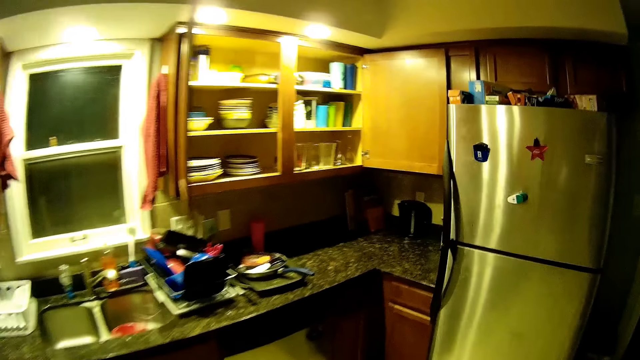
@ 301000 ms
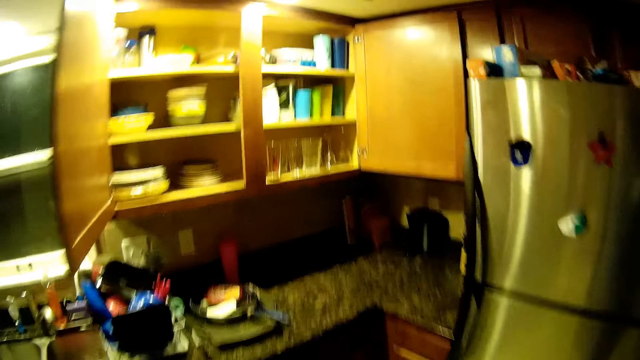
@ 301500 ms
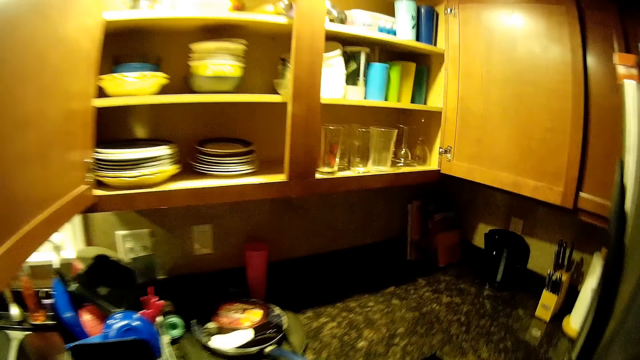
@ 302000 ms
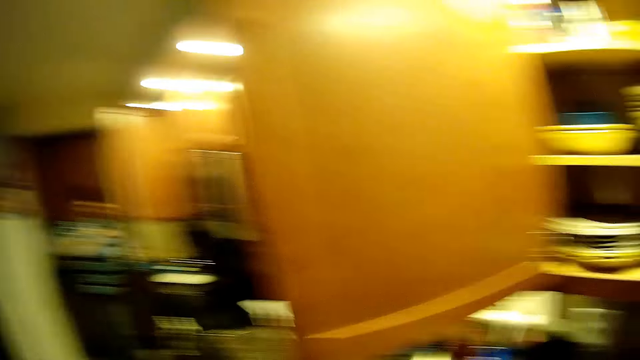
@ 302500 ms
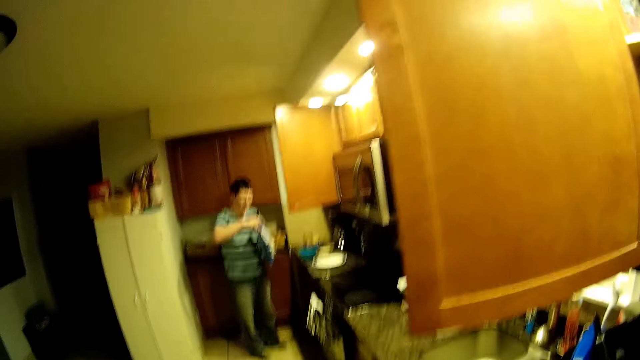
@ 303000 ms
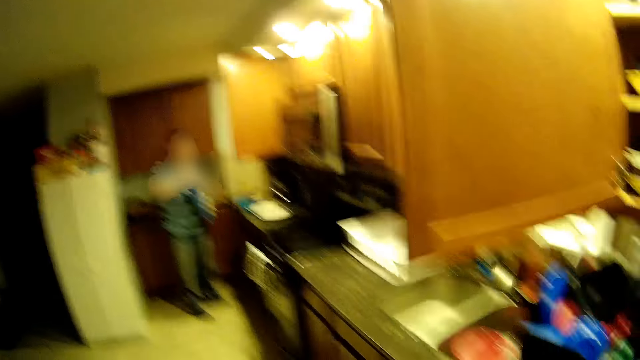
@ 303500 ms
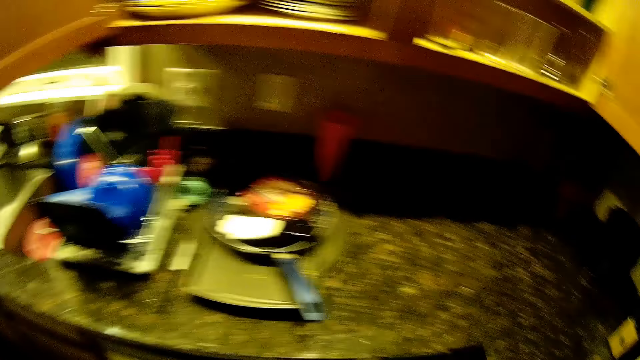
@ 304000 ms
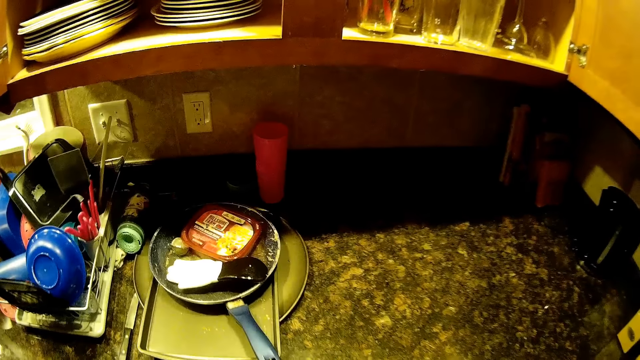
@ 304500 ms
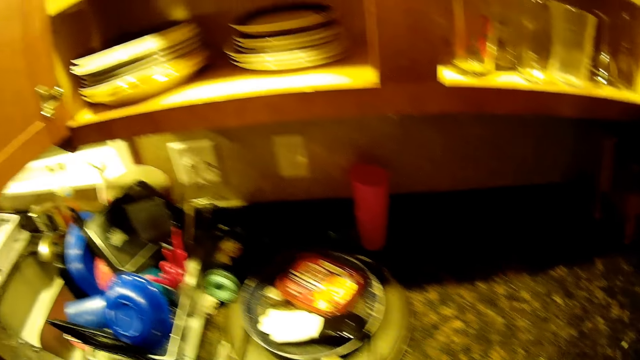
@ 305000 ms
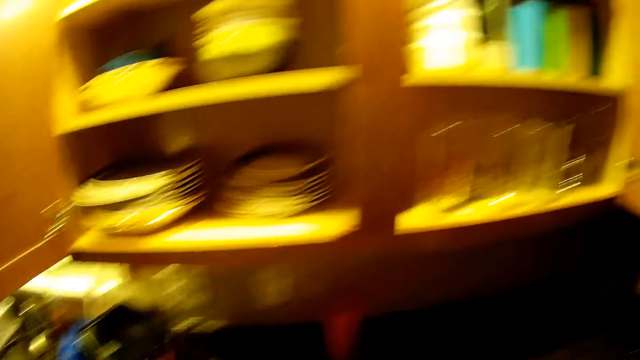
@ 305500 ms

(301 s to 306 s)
The camera wearer stares around the house.

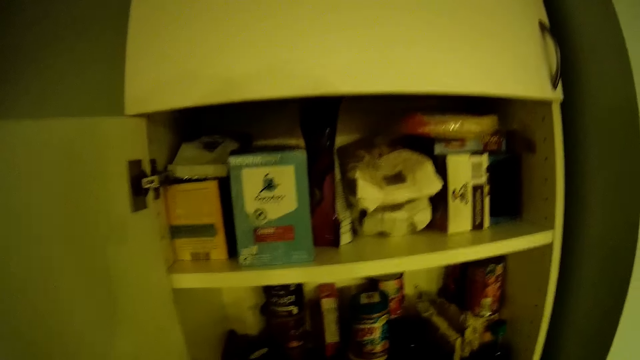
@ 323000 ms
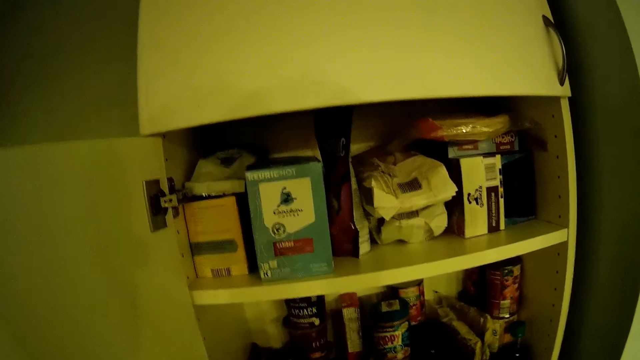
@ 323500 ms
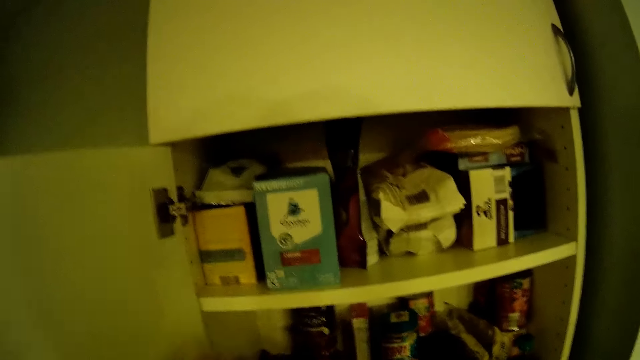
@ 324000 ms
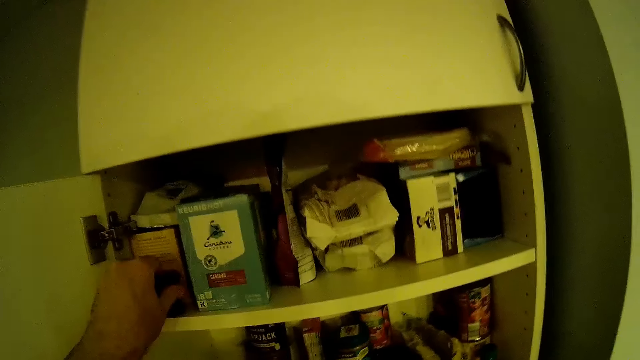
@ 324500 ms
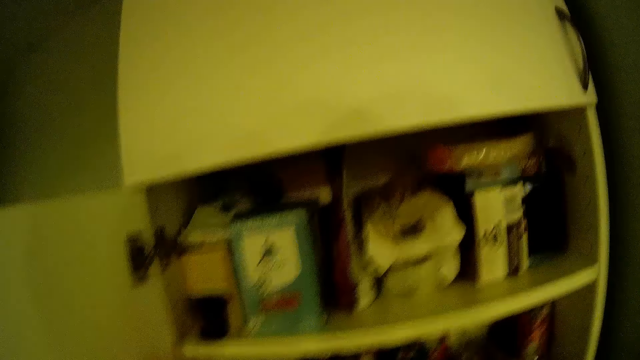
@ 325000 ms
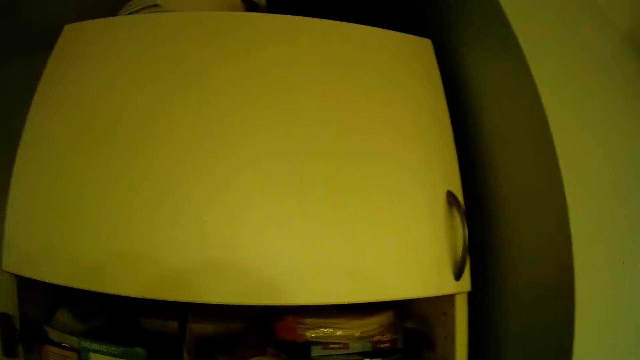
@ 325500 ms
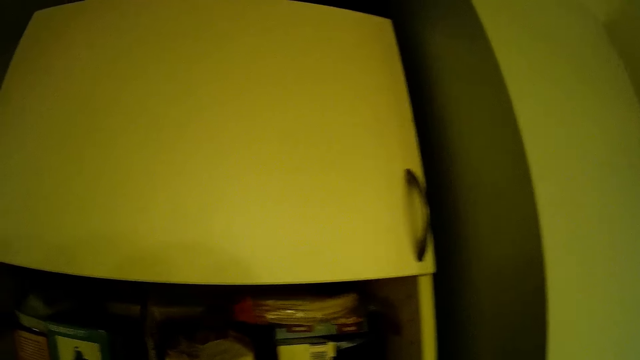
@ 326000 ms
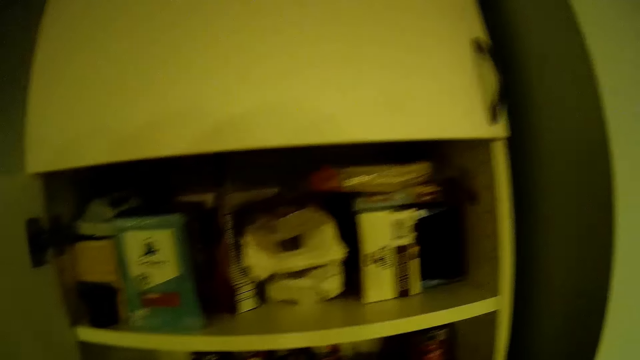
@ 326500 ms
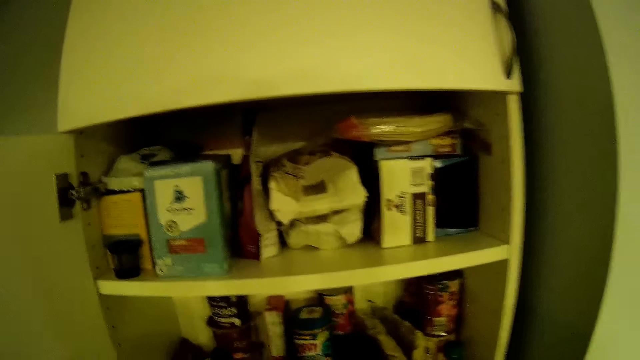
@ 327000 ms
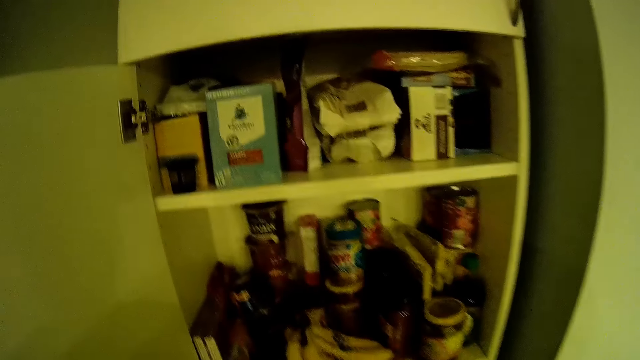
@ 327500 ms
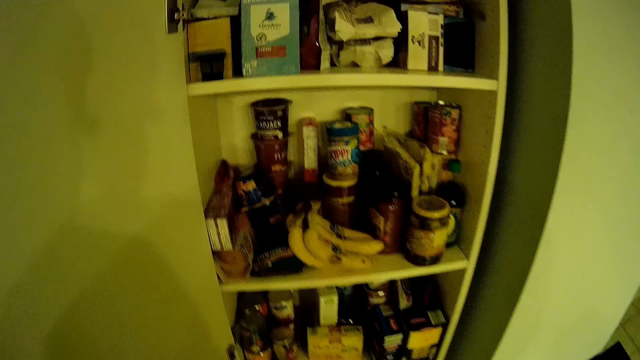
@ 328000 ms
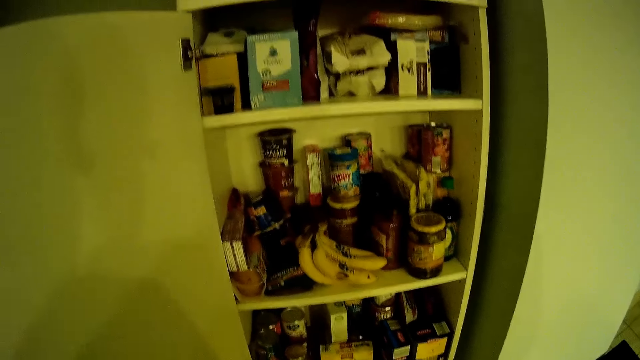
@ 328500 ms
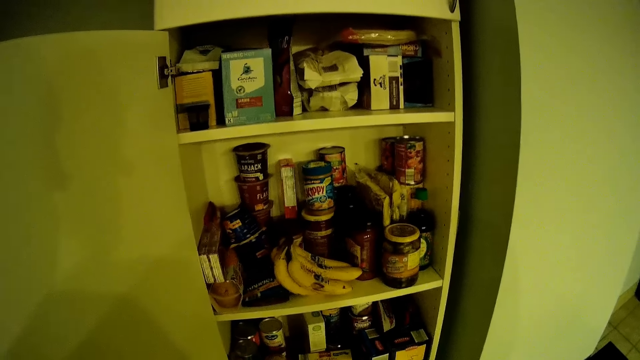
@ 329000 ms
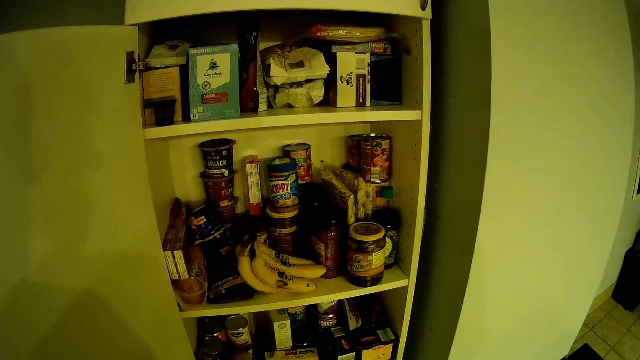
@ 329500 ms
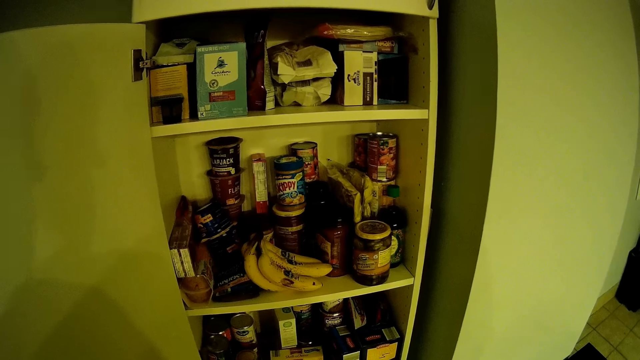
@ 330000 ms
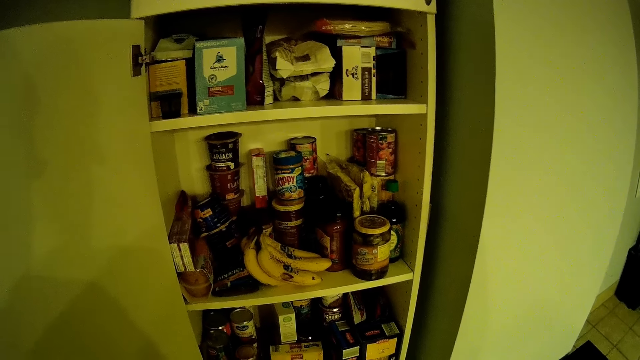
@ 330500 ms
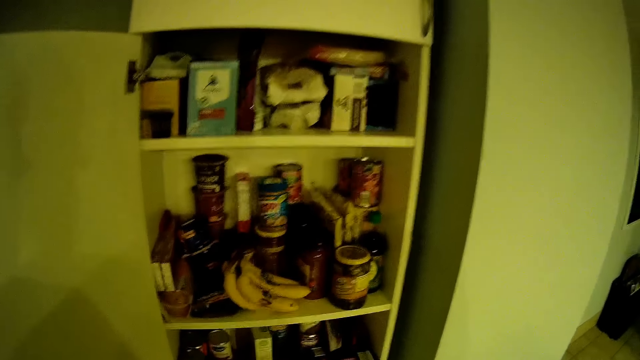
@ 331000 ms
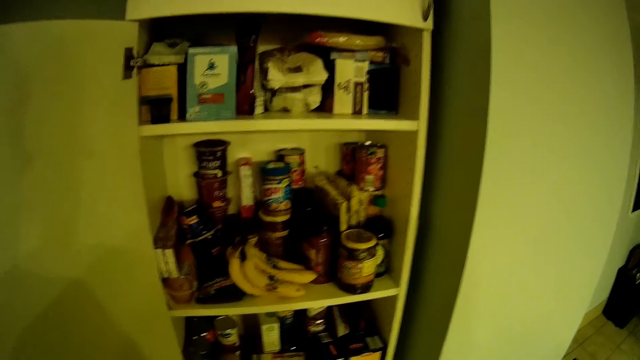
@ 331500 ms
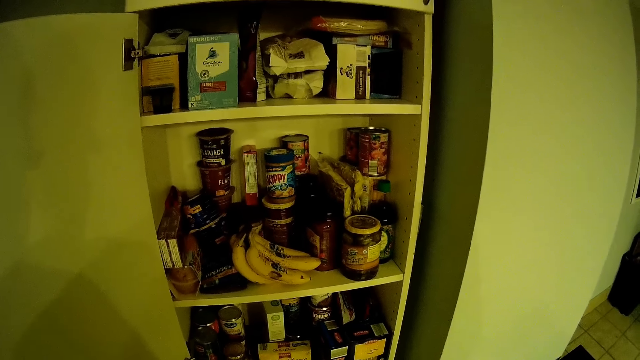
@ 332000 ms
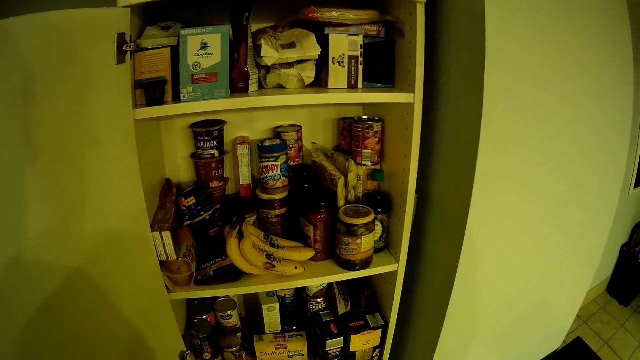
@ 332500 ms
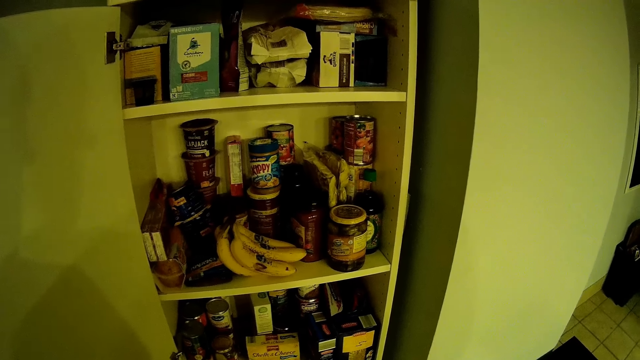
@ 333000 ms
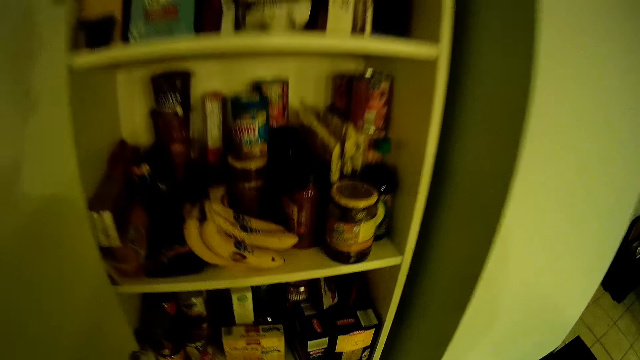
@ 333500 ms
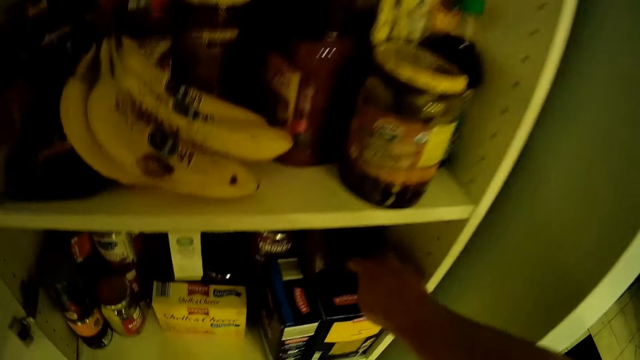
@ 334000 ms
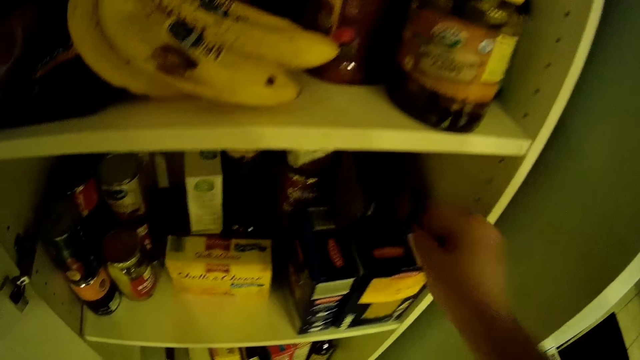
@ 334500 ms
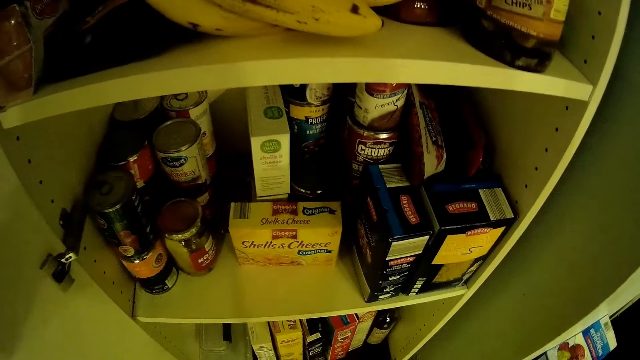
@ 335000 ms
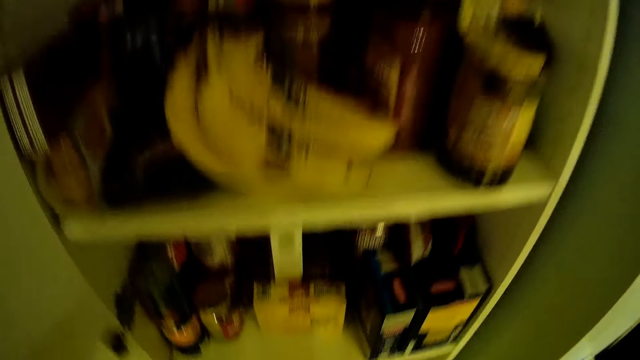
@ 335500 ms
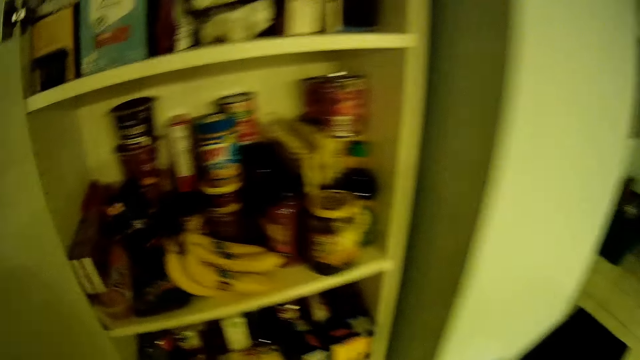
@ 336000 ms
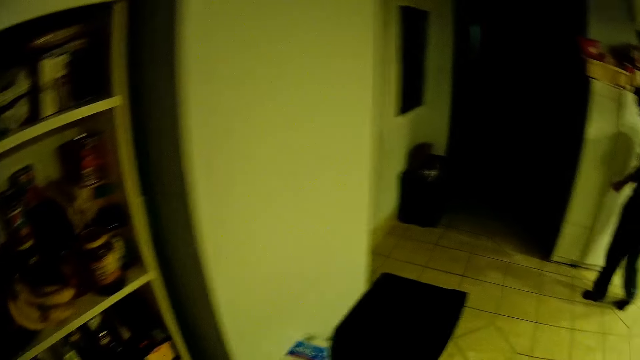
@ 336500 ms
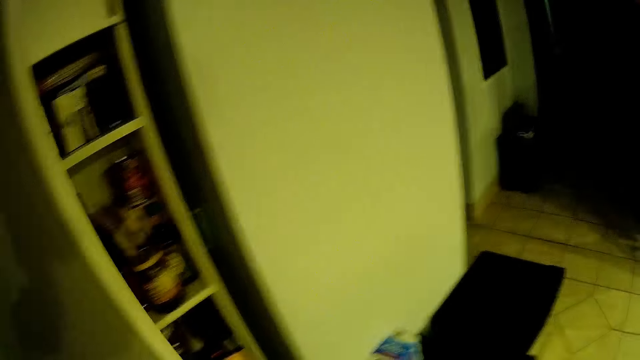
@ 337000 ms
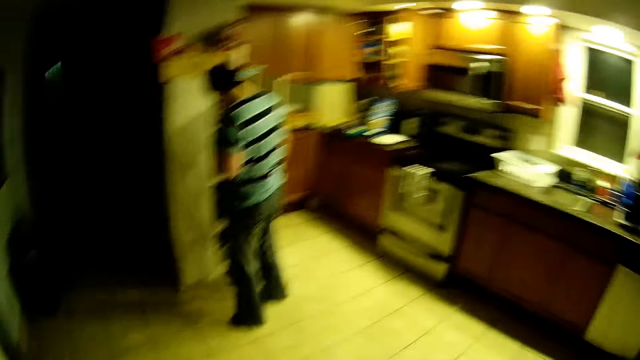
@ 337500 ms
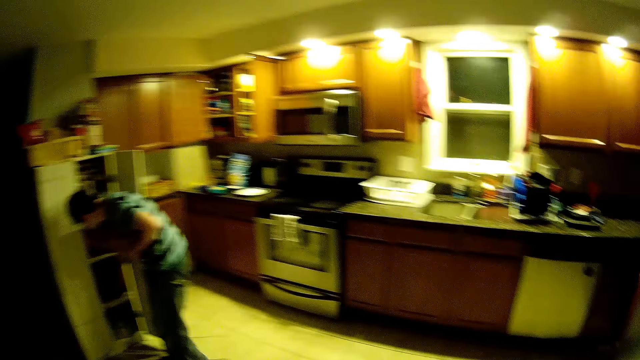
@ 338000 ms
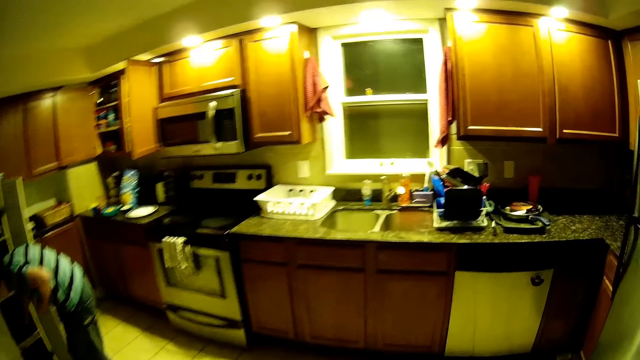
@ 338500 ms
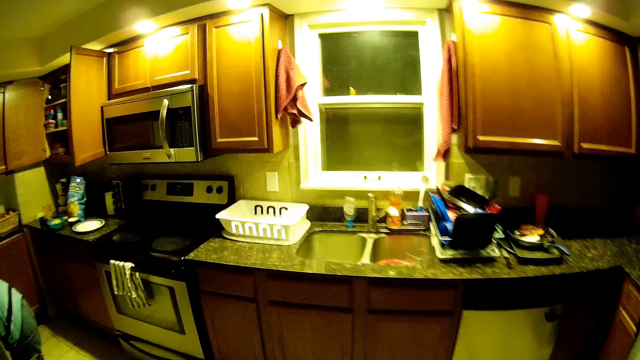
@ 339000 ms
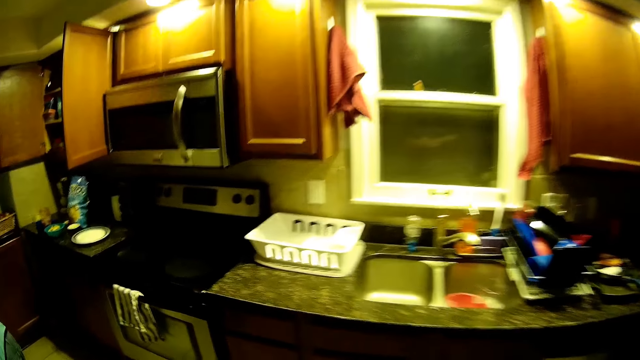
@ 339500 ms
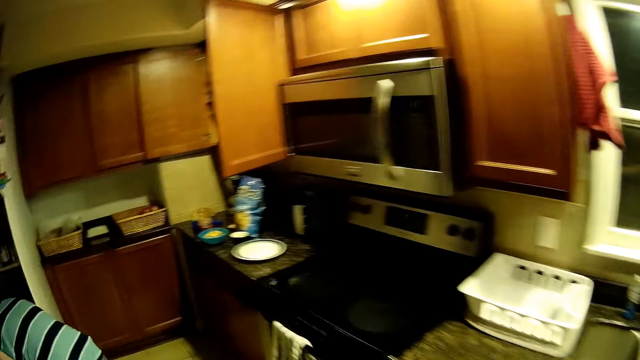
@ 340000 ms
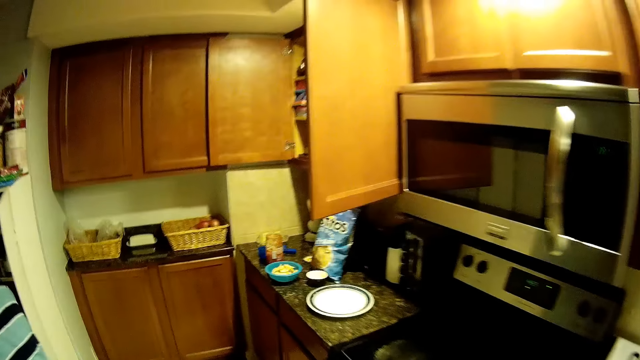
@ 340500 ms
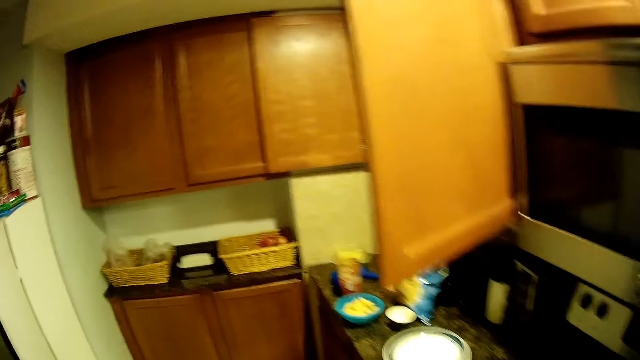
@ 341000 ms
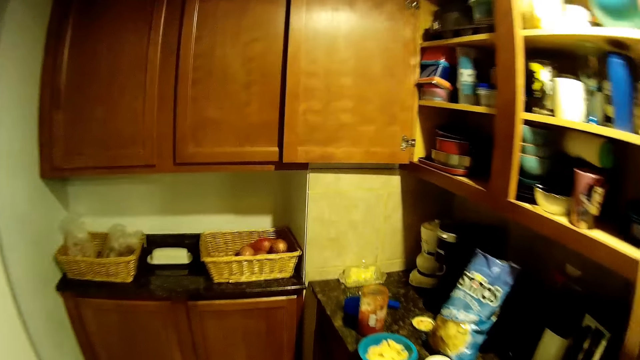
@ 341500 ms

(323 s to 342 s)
The camera wearer puts a container in a cupboard or cabinet. They touch something in the cabinet. They pick up something. They close the cabinet door. They do something in the house and walk around the house. A man bends.
